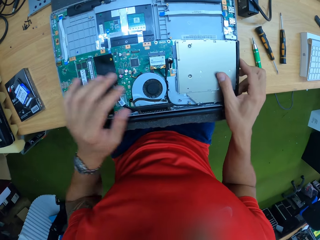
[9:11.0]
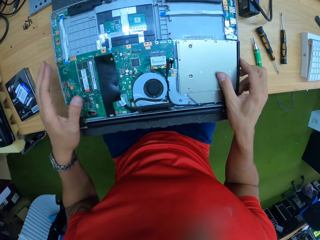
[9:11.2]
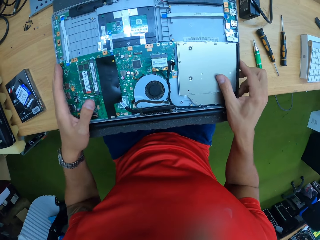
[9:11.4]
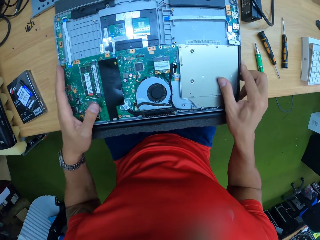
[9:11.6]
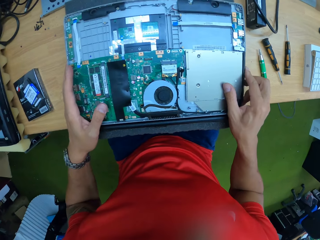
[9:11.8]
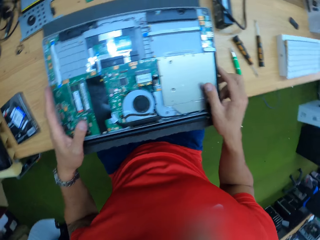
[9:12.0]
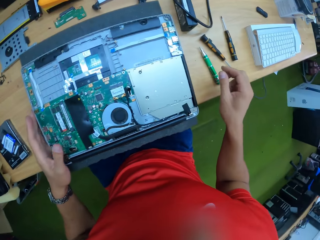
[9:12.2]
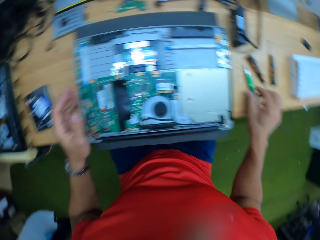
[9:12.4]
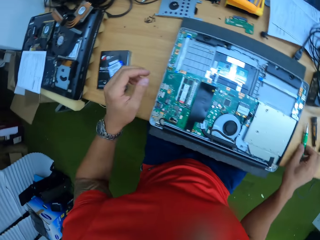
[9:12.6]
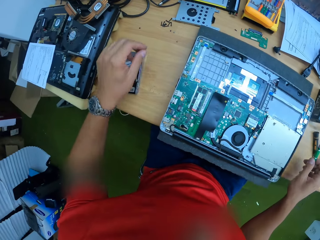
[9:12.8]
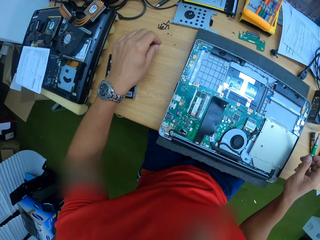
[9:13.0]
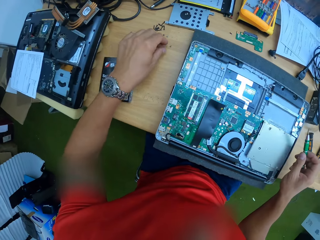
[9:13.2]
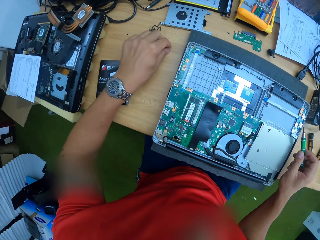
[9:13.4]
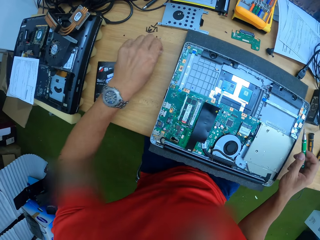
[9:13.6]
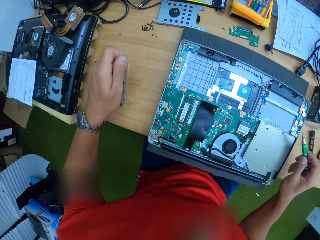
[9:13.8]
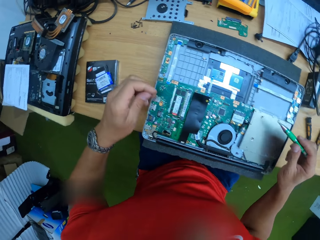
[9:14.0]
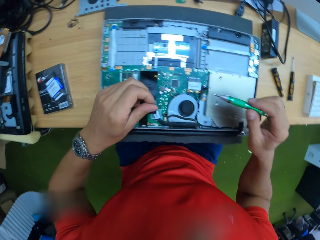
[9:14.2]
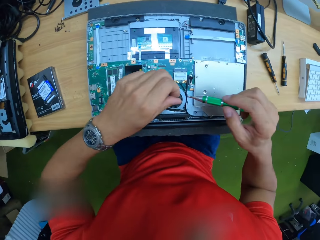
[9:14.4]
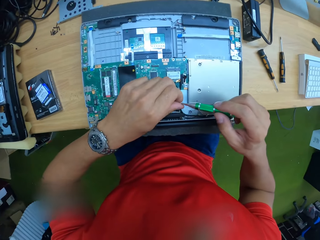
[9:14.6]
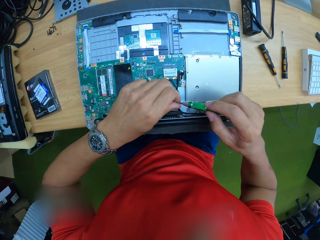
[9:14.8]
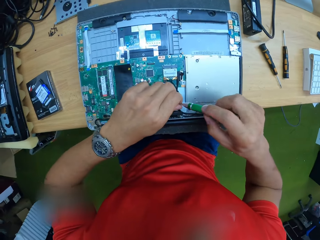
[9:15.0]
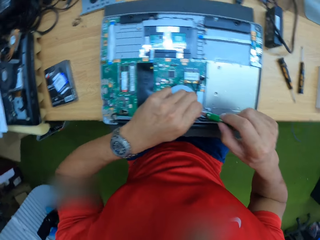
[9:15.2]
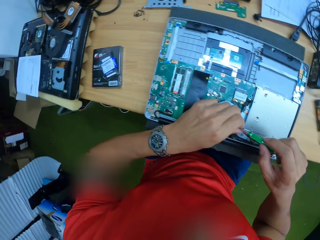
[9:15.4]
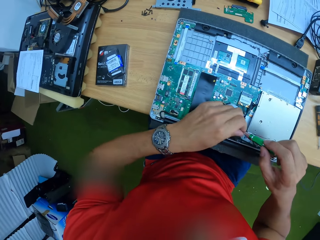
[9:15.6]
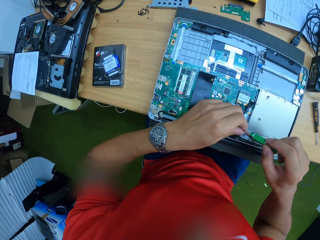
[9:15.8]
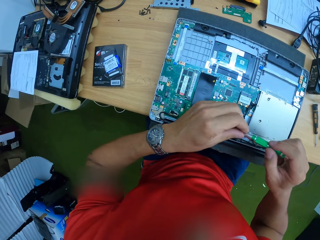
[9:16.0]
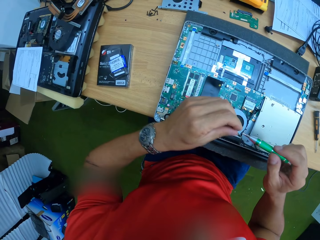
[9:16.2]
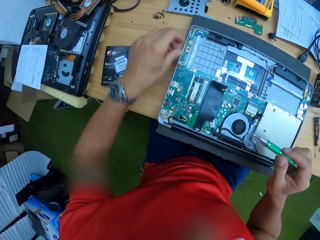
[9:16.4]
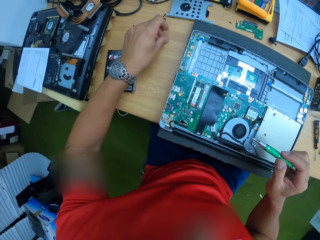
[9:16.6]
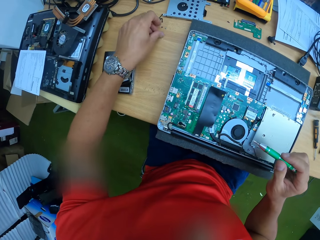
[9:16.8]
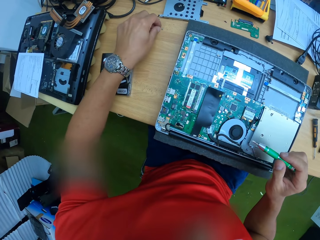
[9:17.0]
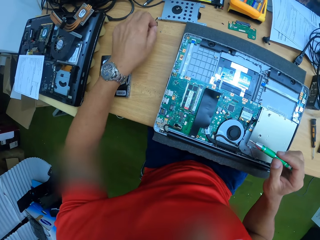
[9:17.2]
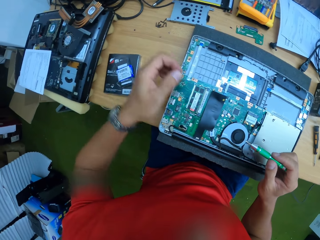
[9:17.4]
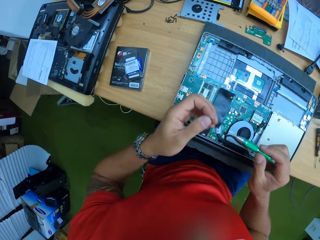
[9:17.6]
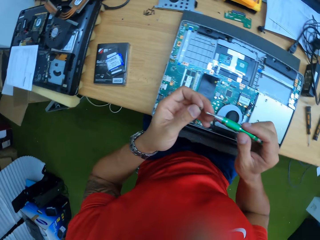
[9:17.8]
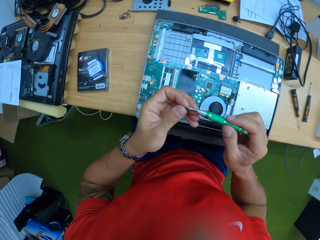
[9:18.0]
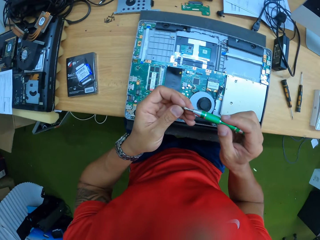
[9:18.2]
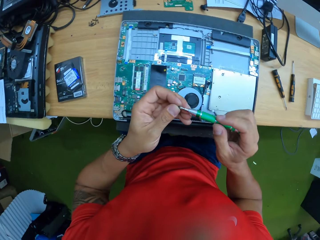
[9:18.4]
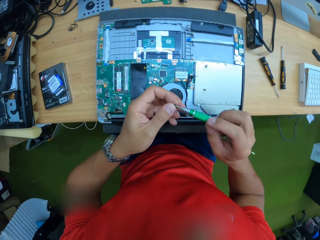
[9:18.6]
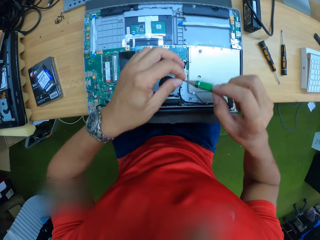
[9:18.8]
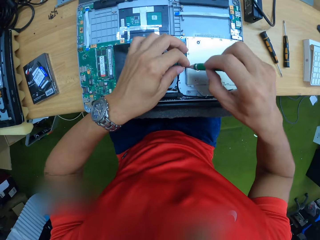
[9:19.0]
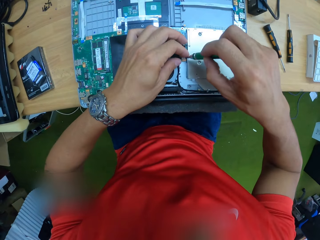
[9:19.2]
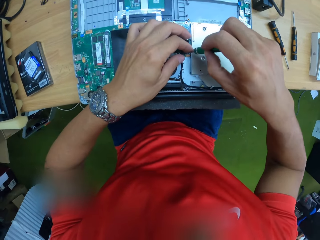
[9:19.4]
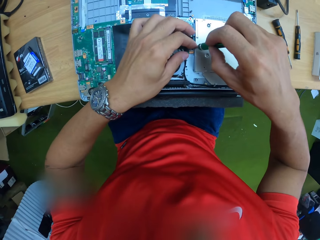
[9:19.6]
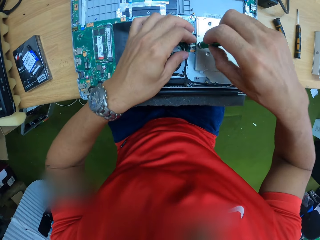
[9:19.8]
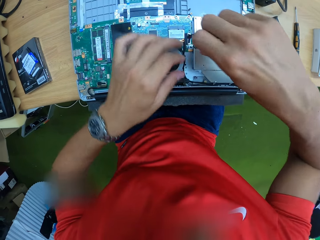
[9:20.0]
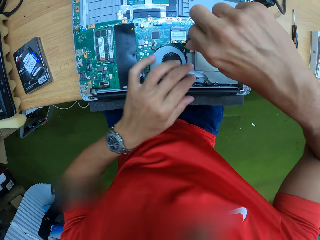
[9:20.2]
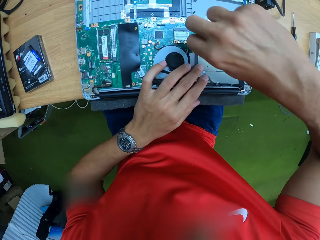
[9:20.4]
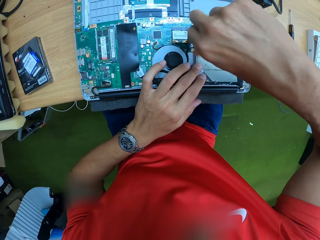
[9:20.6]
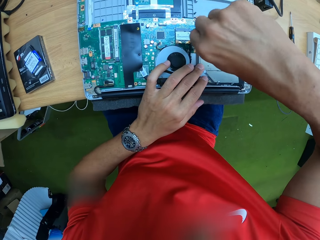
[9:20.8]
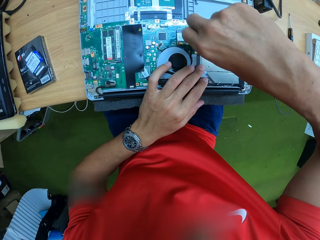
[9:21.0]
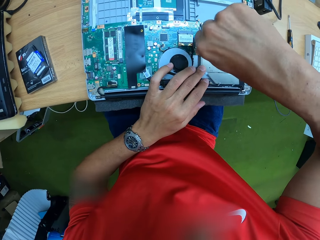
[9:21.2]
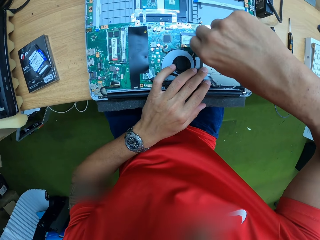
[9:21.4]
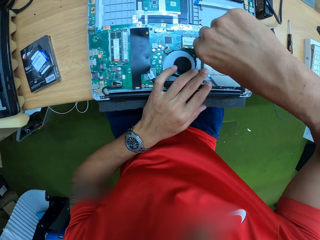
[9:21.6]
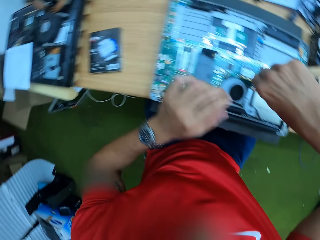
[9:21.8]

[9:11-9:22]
The camera wearer takes the screwdriver from the work table with his right hand. He takes a screw from the work table with his left hand. He puts the screw on the screwdriver with his left hand. He puts the screw on the workbench. He takes a screw from the work table with his left hand. He puts the screw on the screwdriver with his left hand. He tightens the screw on the laptop with the screwdriver in his right hand.

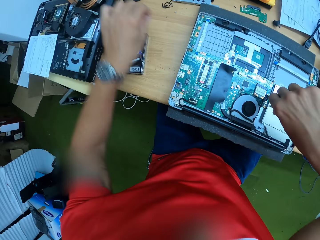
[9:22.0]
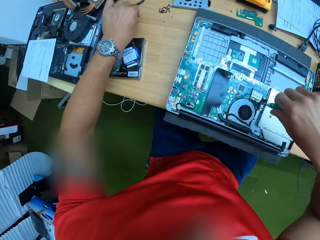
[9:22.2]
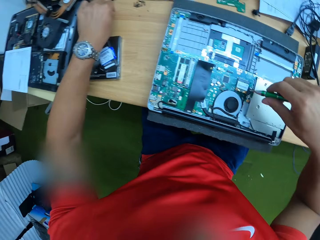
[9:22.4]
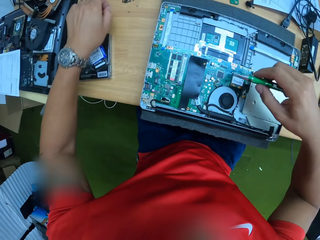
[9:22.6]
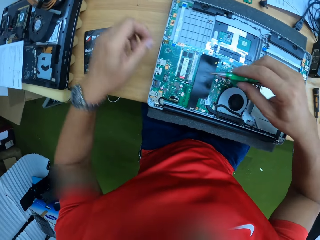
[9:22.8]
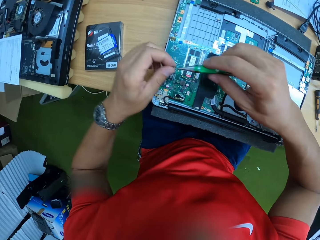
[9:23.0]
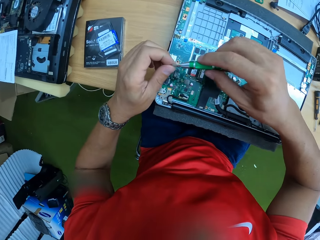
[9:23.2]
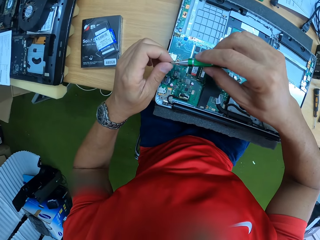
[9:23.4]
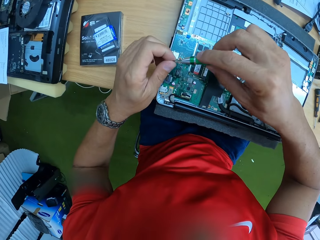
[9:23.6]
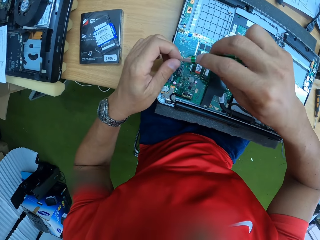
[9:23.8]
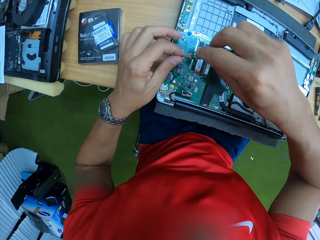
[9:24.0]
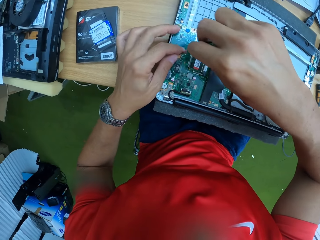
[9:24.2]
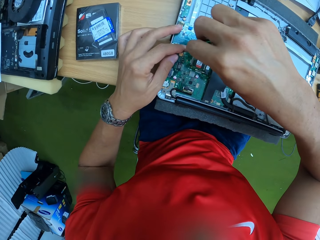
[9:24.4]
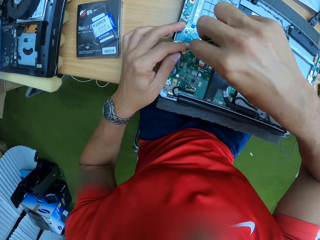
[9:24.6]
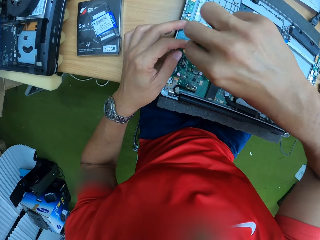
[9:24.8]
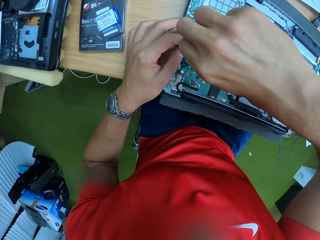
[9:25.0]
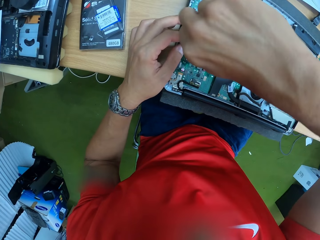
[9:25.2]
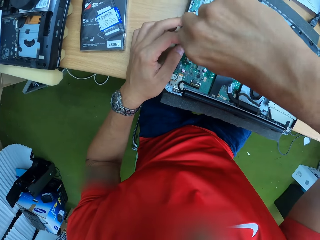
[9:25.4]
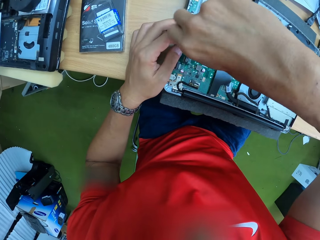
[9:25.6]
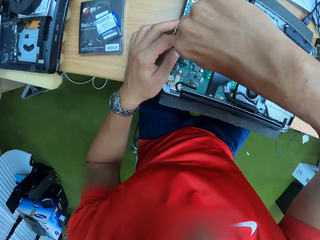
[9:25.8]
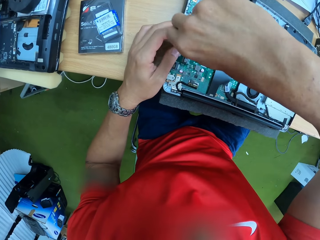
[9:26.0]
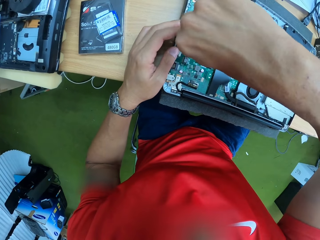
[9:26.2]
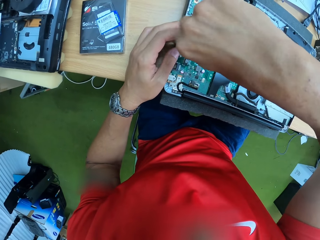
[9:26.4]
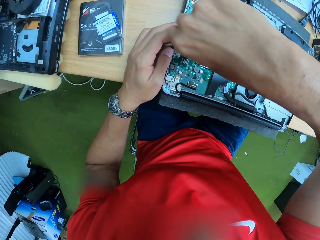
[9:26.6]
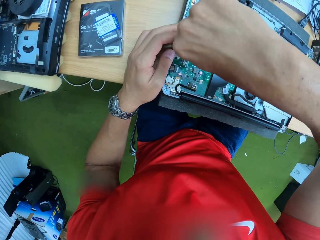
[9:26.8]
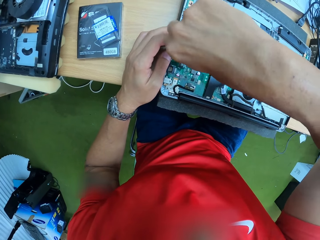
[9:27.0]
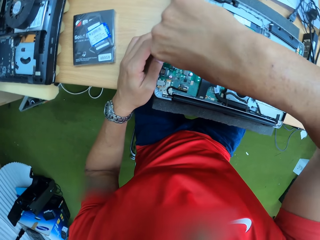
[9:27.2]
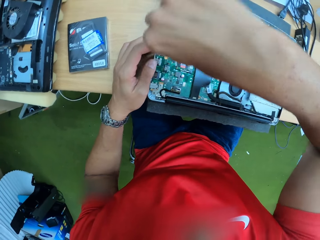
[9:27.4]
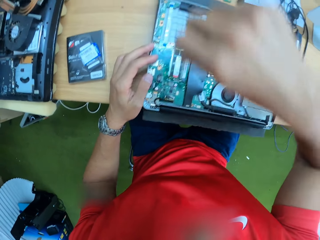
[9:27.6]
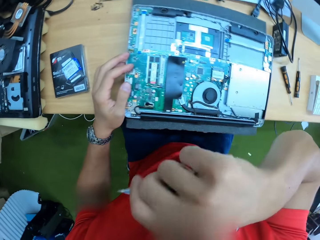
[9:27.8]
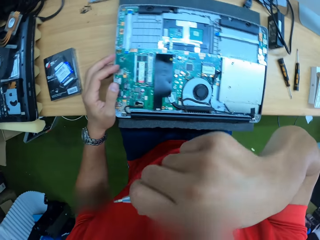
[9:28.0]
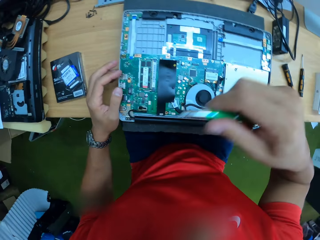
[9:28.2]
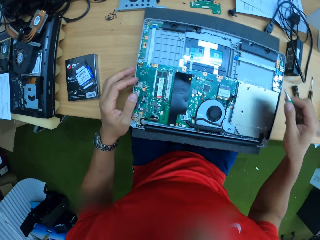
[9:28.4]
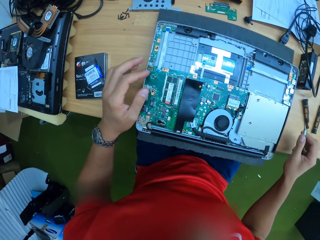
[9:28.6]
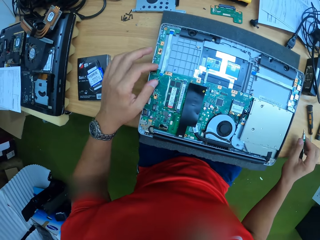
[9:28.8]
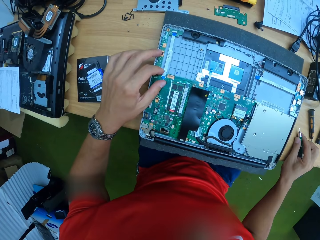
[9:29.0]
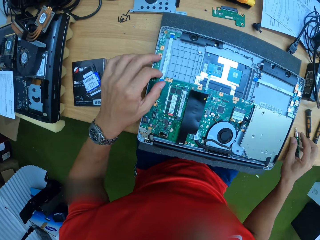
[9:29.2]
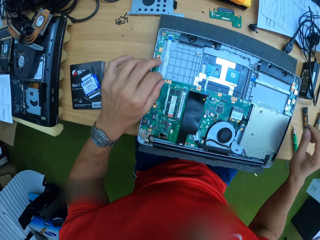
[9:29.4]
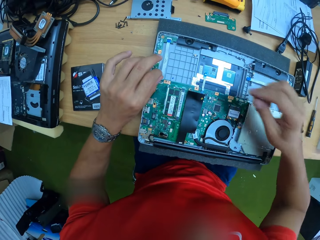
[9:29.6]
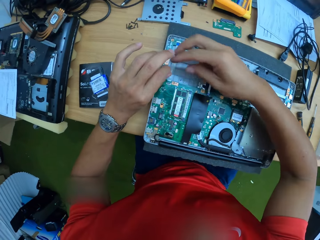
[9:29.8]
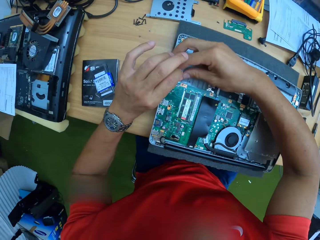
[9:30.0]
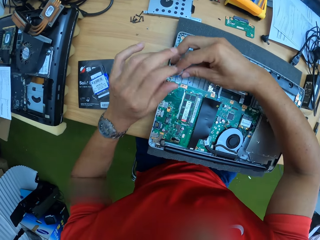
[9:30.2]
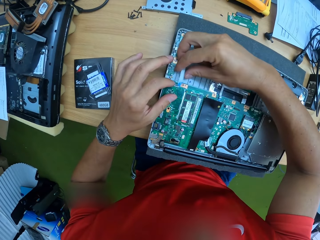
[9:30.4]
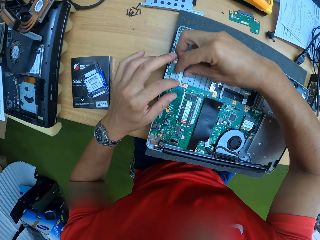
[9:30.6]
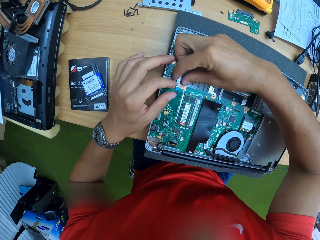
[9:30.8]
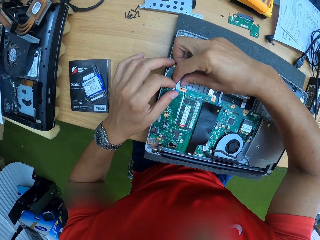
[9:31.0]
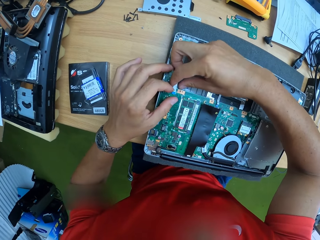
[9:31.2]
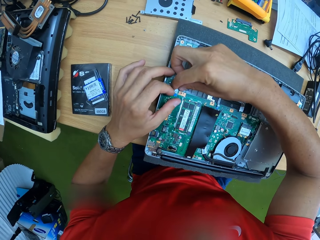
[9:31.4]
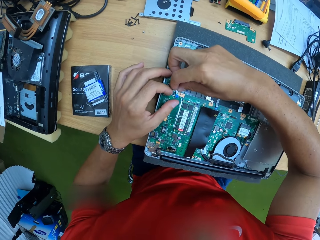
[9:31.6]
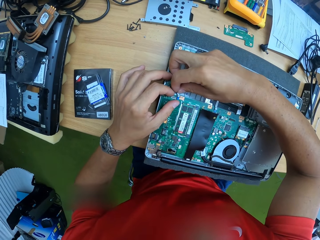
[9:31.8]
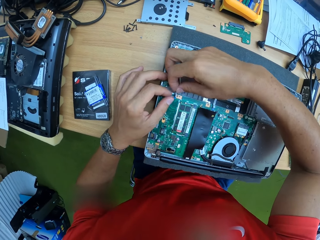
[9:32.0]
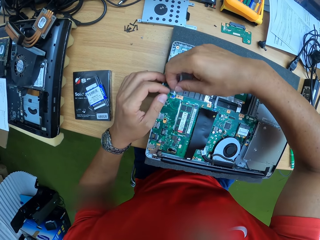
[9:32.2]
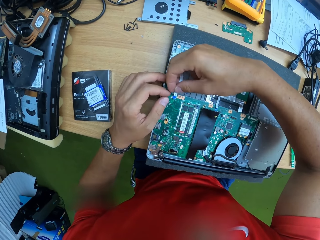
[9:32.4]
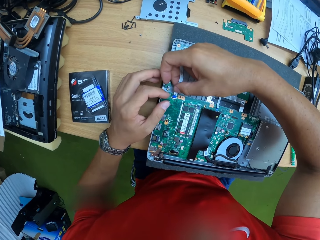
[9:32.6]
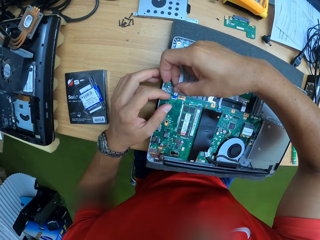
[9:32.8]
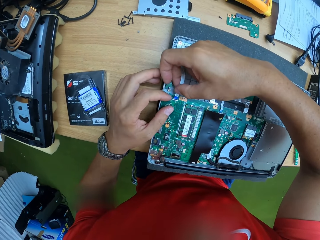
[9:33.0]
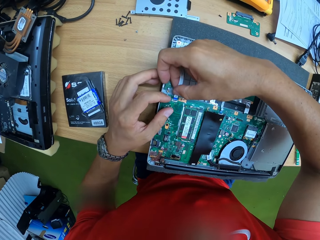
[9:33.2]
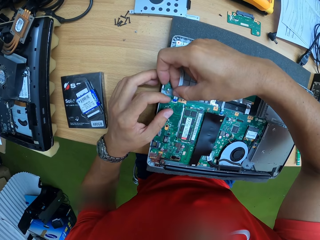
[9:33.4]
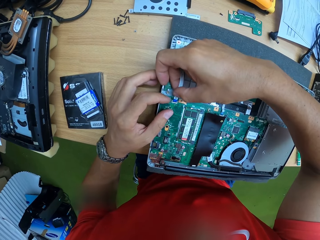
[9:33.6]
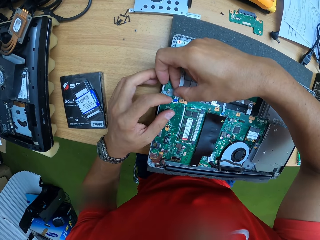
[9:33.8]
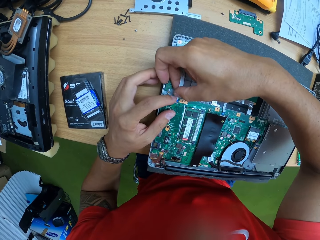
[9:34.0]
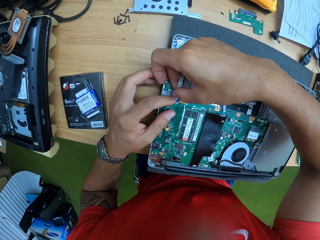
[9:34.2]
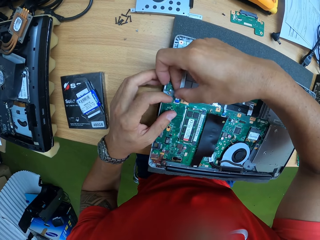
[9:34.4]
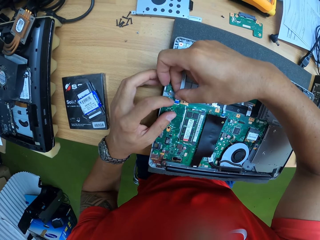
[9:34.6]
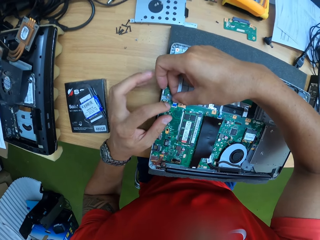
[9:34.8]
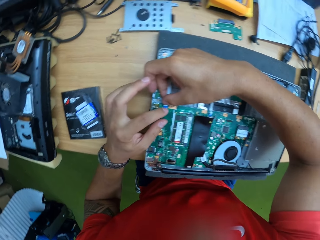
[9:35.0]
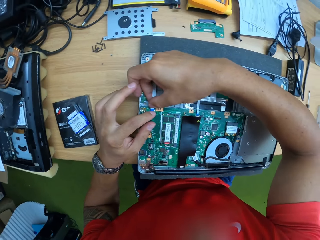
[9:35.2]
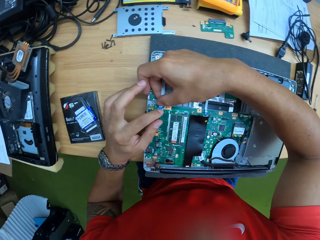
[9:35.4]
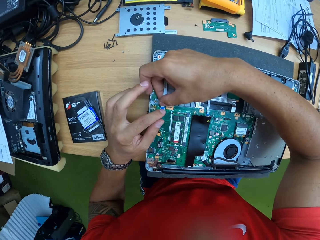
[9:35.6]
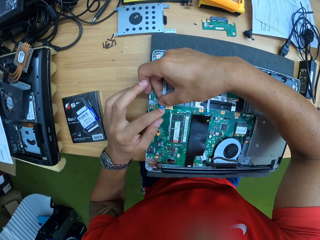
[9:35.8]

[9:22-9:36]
The camera wearer takes a screw from the work table with his left hand. He puts the screw on the screwdriver with his left hand. He tightens the screw on the laptop with the screwdriver in his right hand. He drops the screwdriver on the work table with his right hand. He fixes the laptop internal cord on the laptop with both hands.
